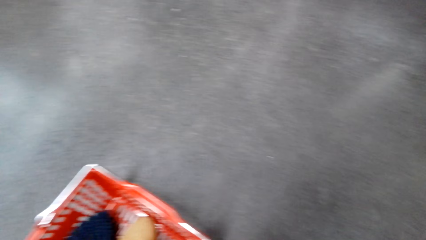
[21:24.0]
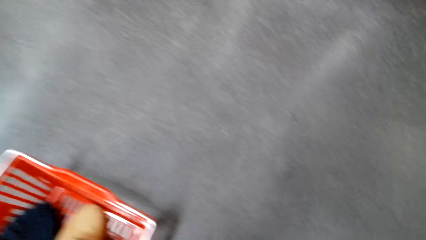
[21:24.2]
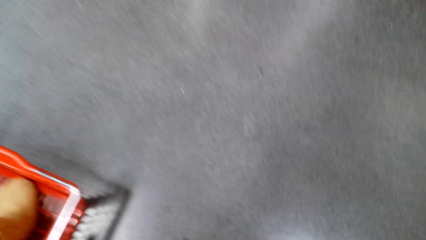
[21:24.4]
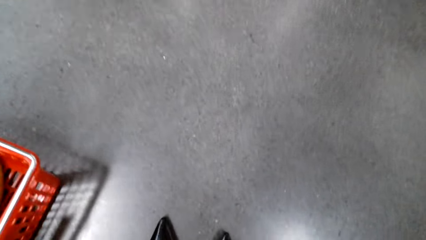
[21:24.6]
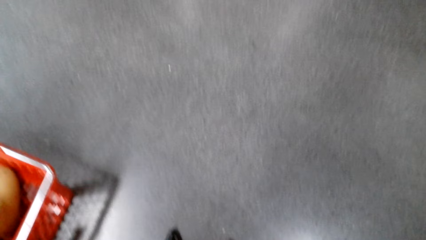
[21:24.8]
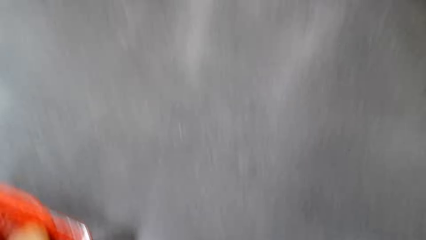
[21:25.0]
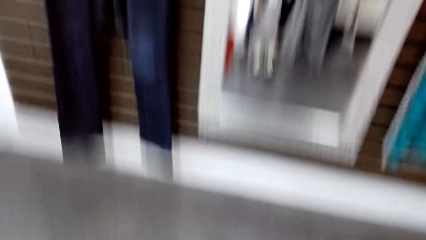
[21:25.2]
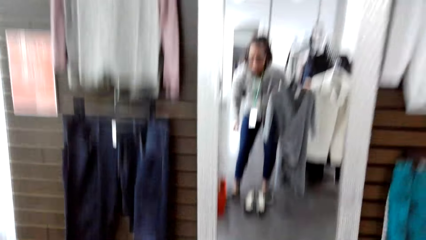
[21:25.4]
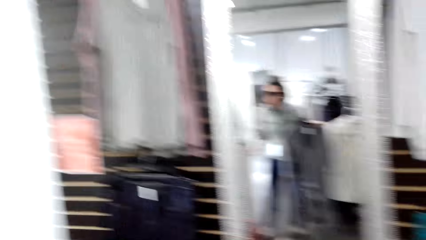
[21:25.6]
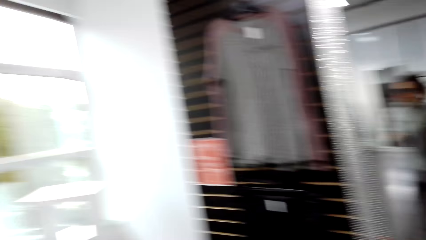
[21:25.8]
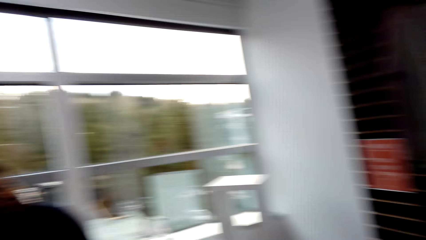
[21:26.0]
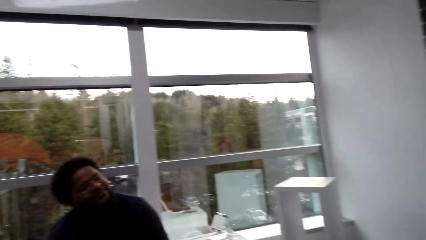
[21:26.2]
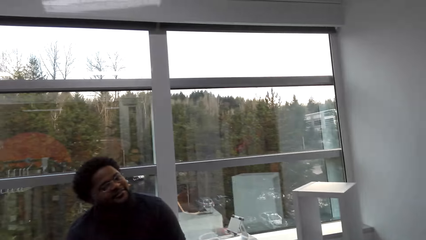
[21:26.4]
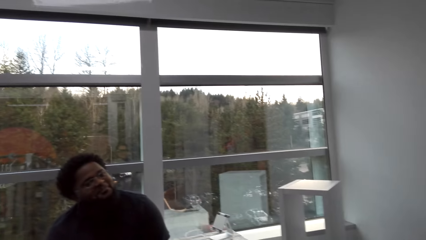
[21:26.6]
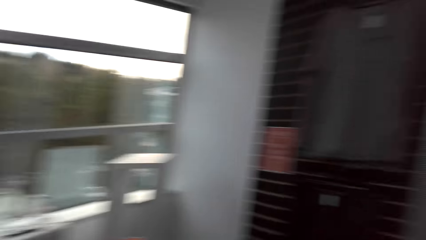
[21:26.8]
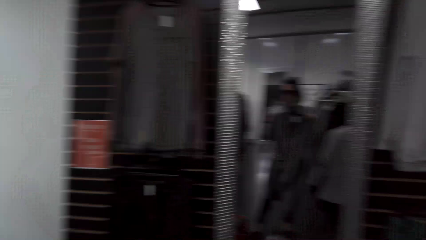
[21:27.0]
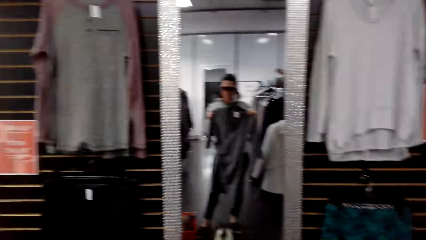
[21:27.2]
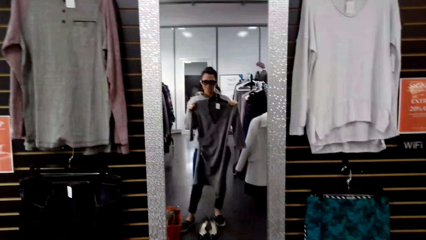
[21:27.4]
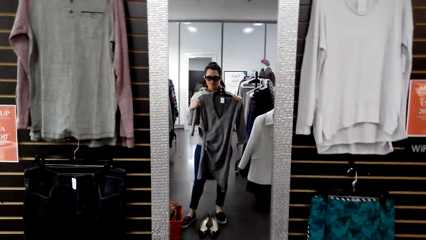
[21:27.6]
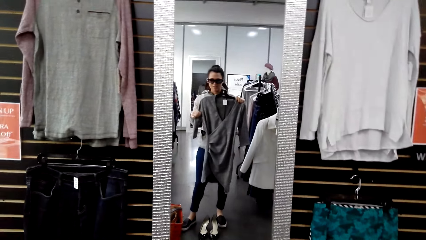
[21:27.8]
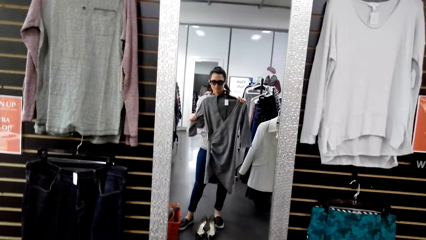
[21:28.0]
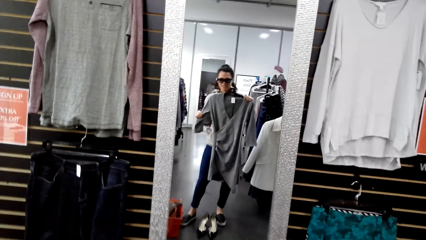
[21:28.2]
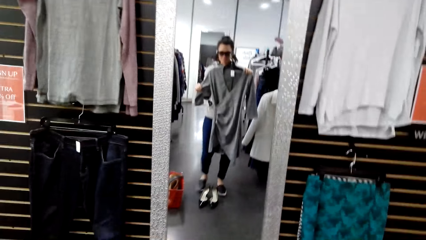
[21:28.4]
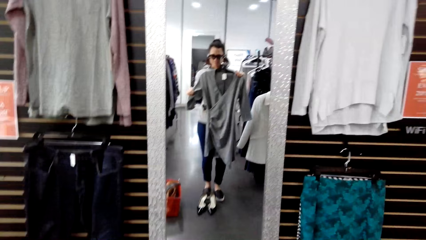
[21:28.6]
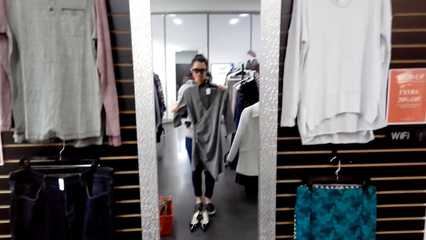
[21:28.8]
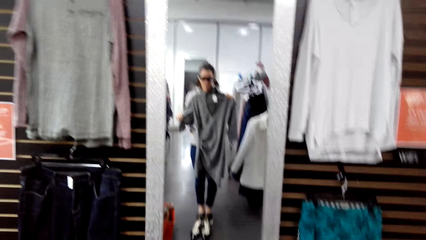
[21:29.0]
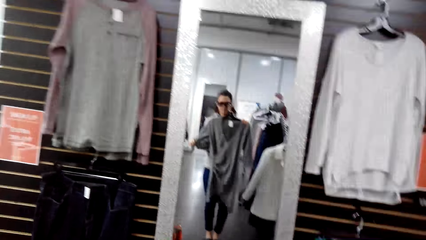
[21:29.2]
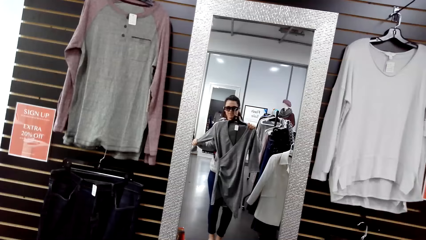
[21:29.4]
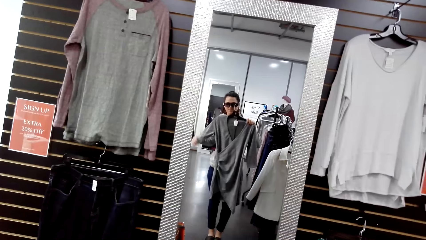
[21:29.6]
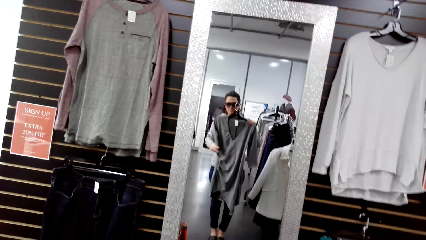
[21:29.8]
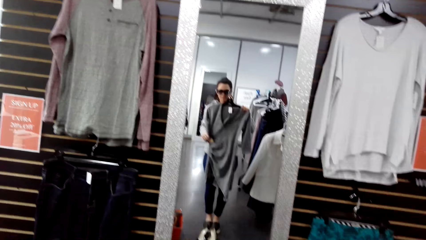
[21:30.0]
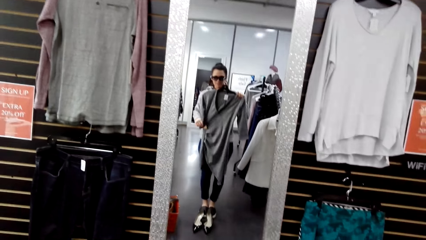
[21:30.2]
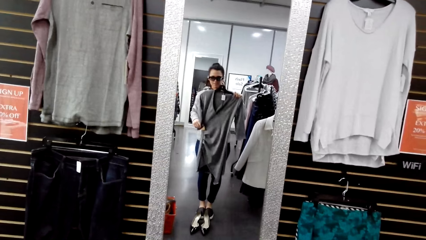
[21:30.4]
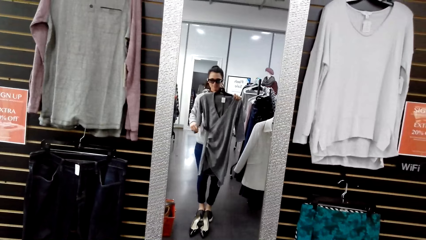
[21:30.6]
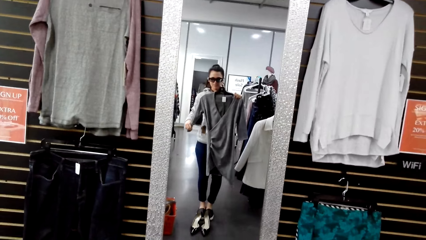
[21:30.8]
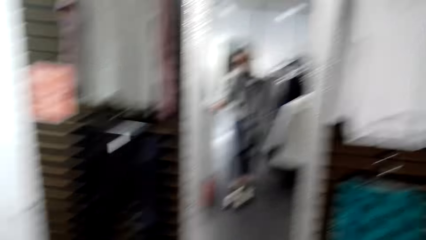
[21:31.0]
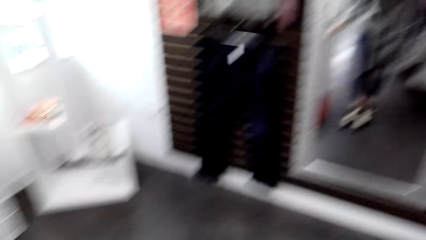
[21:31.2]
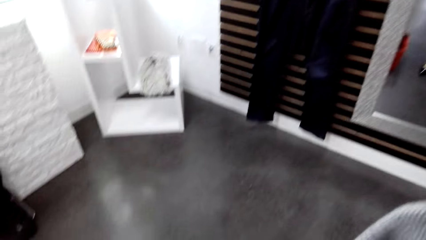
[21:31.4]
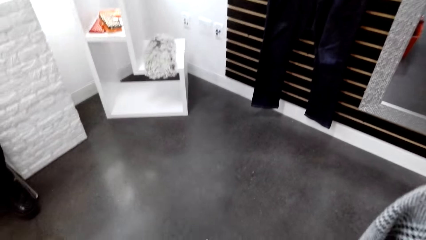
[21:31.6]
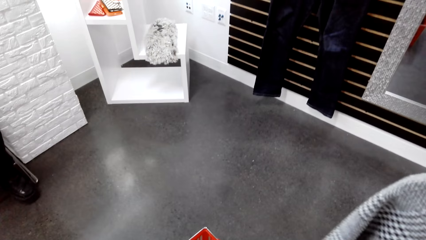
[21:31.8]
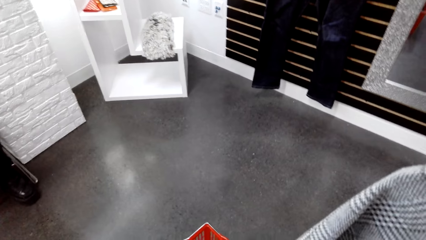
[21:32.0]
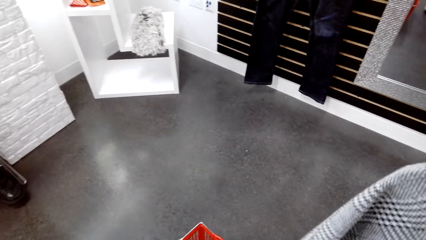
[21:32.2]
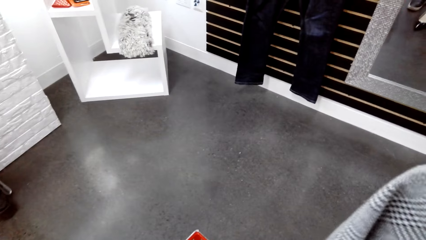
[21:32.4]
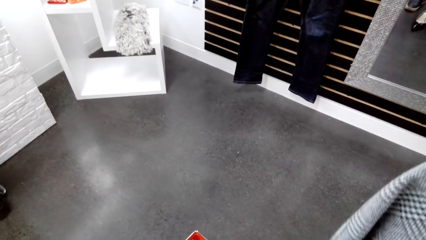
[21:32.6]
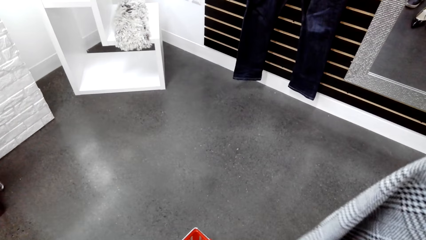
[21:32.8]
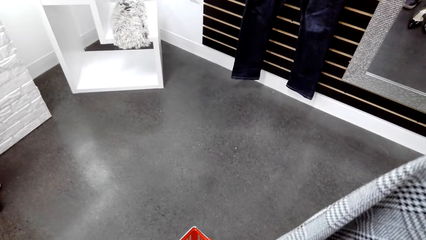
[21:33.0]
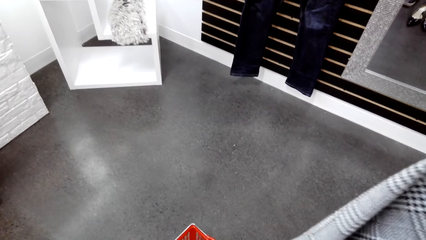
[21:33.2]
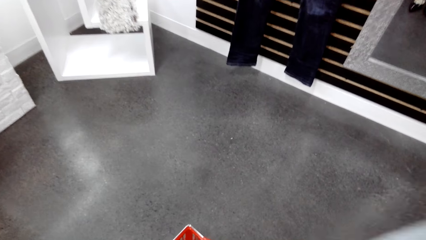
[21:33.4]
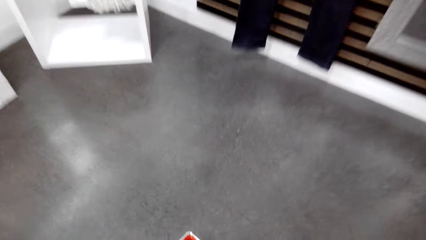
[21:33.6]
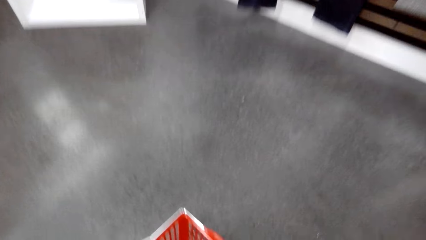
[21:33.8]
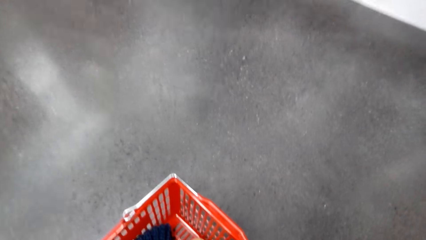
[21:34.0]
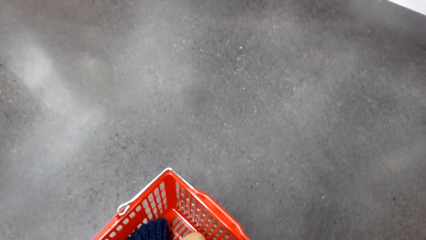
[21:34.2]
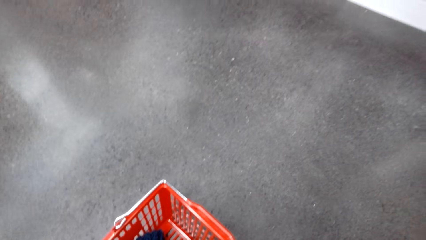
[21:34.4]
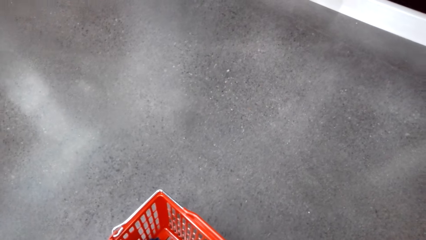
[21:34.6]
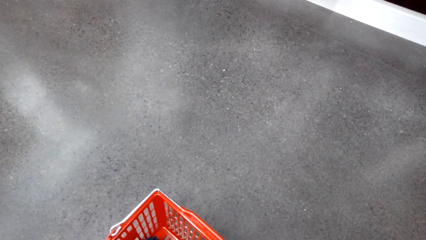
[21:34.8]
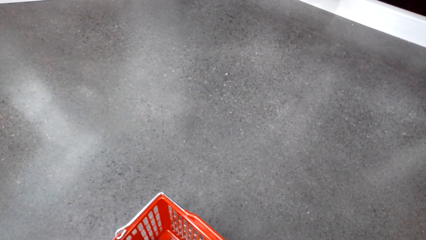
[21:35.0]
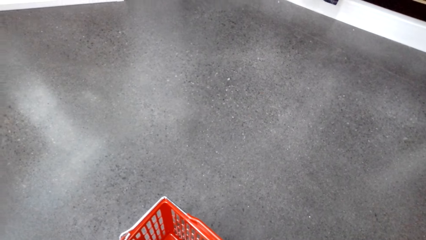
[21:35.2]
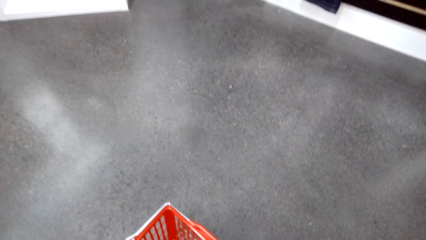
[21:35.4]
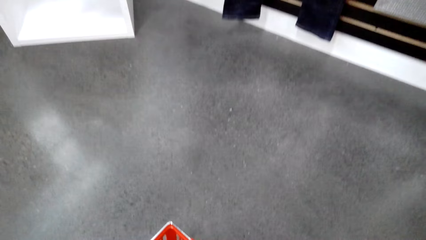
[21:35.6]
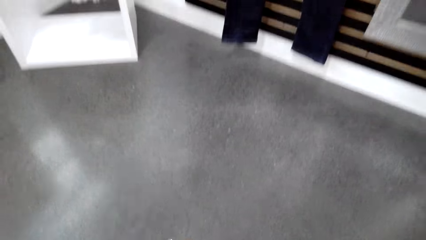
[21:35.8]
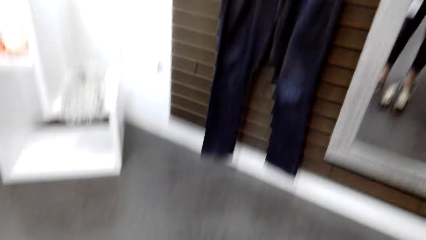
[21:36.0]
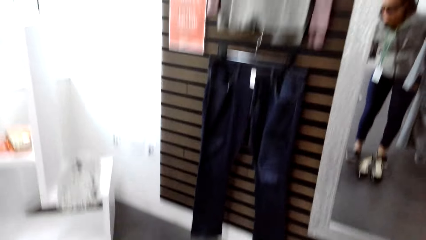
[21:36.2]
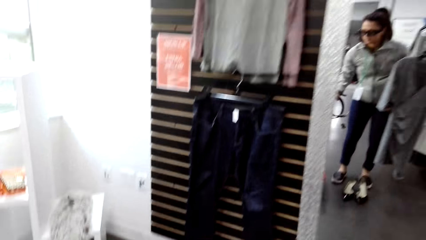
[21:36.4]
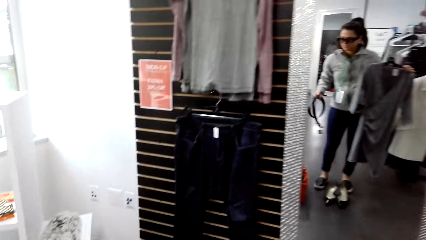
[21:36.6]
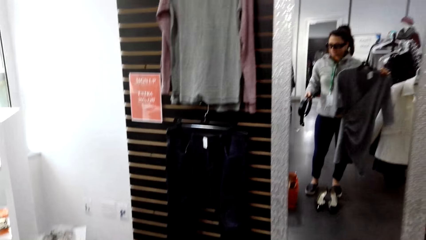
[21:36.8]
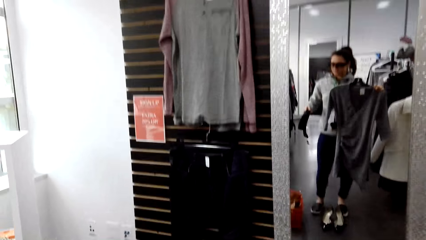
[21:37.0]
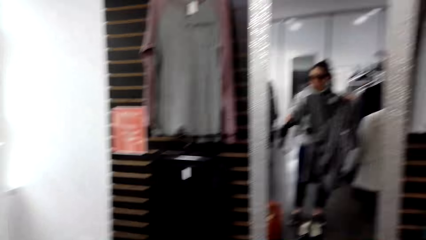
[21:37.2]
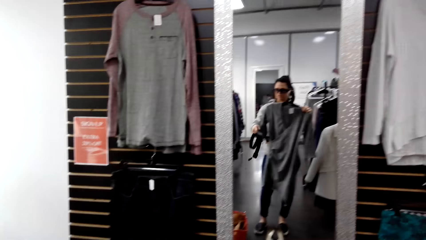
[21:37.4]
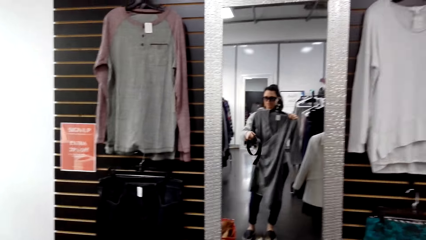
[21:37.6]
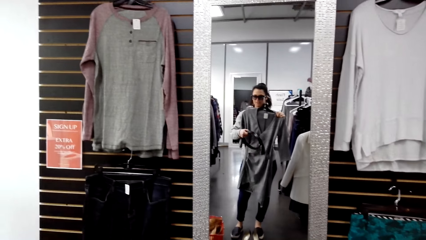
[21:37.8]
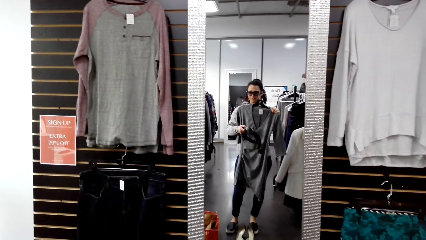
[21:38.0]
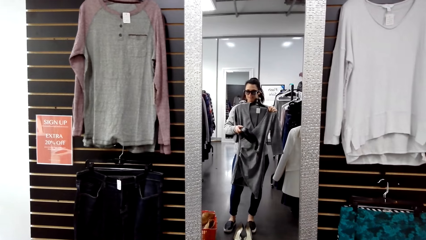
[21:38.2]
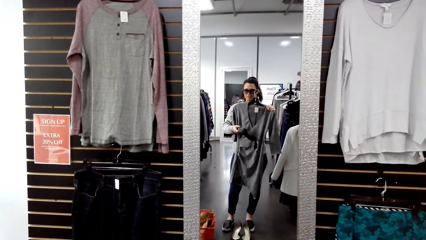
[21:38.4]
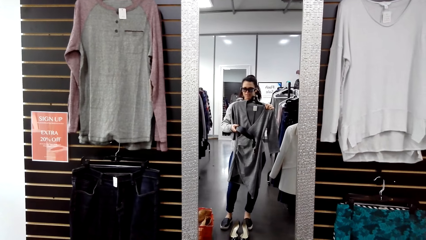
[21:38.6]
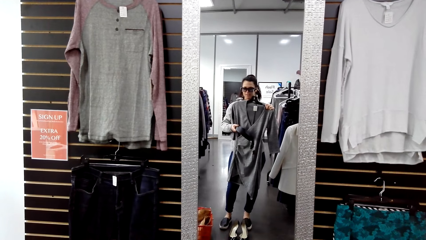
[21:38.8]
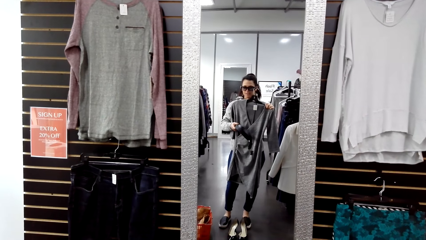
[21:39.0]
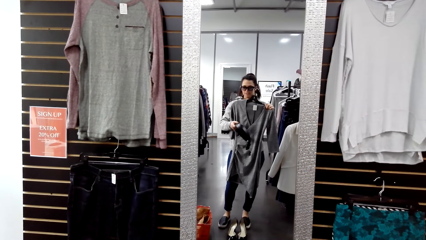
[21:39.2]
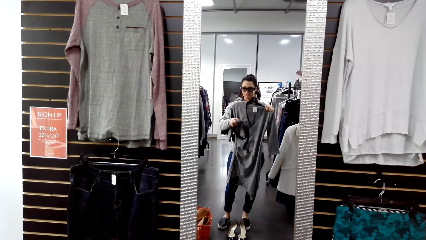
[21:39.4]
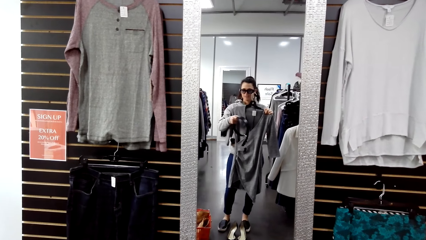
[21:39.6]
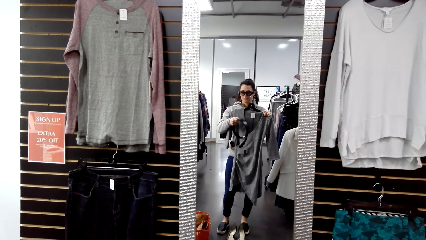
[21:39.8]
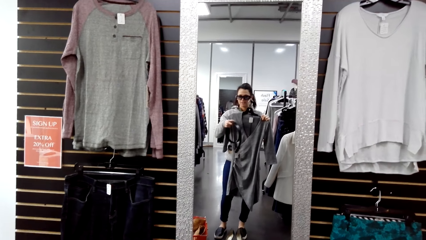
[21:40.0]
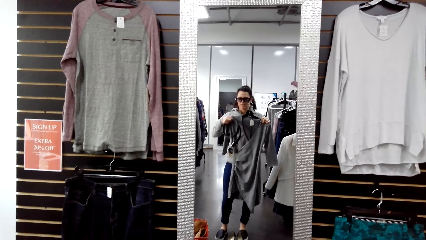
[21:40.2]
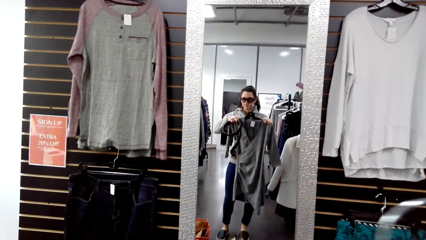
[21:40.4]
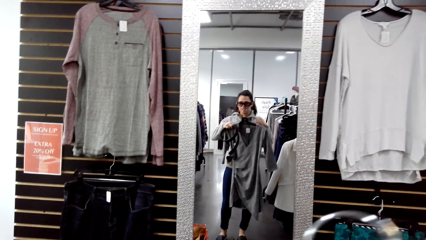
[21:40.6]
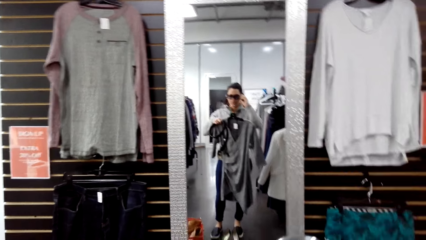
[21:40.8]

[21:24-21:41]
The camera wearer looks at the mirror. A man sits on the chair on the floor. The camera wearer stares around in the room. They look at the mirror. They hold the cloth with the hands. They stare at the cloth on the mirror. They look around. They look at the mirror. They converse with the man.
